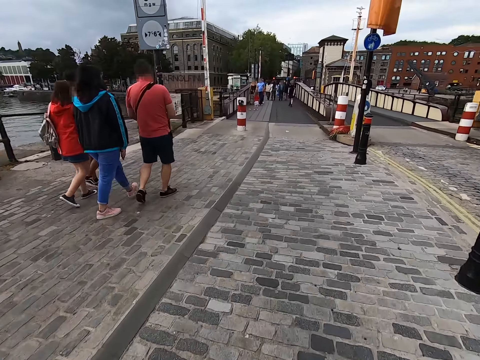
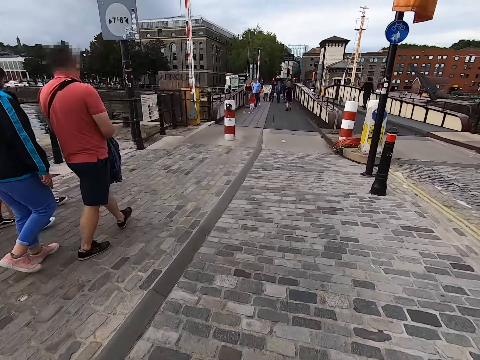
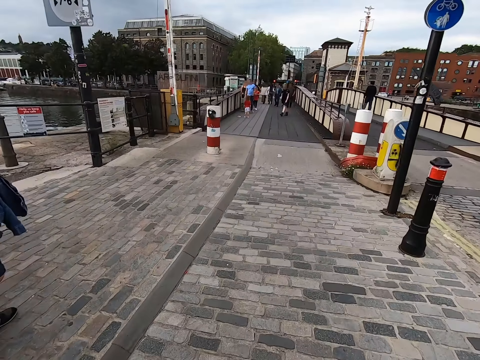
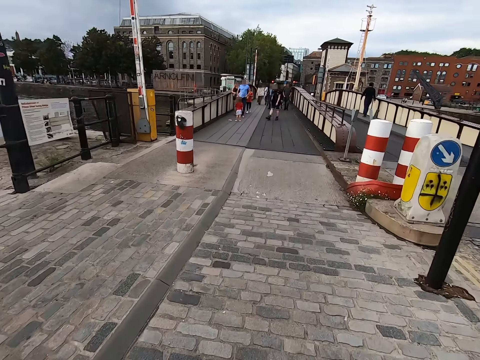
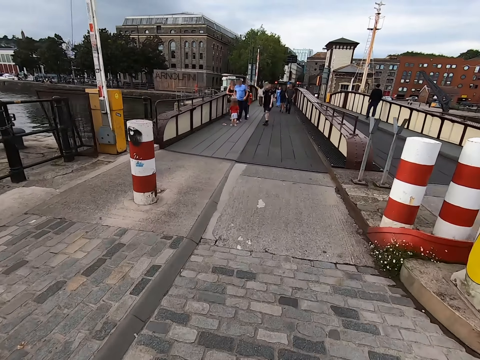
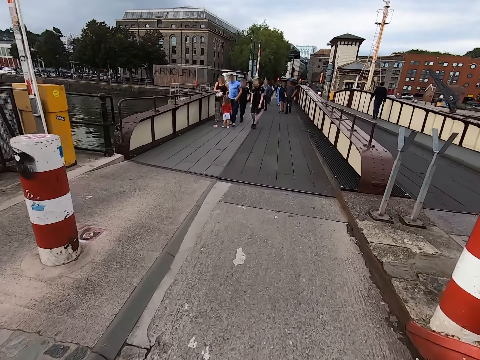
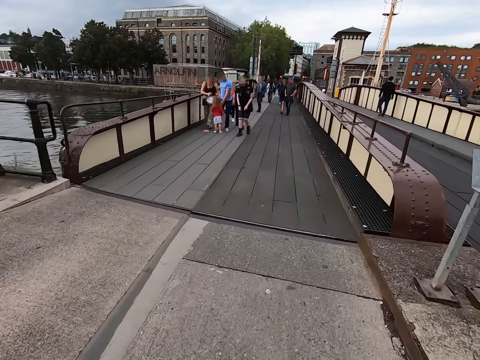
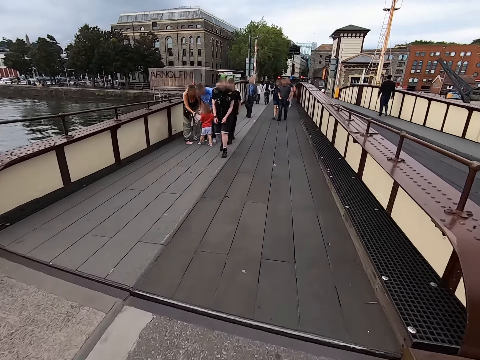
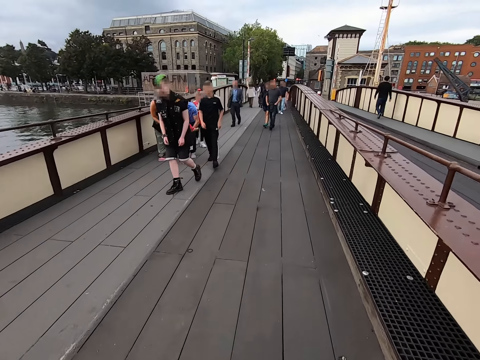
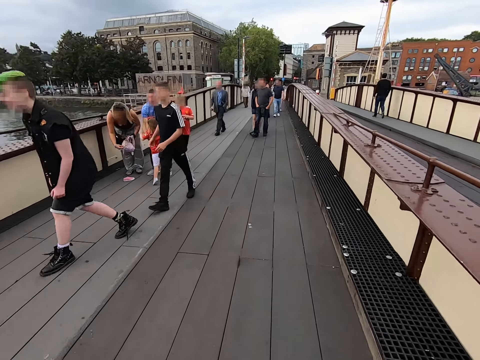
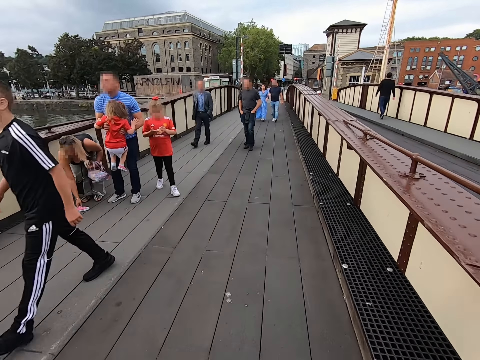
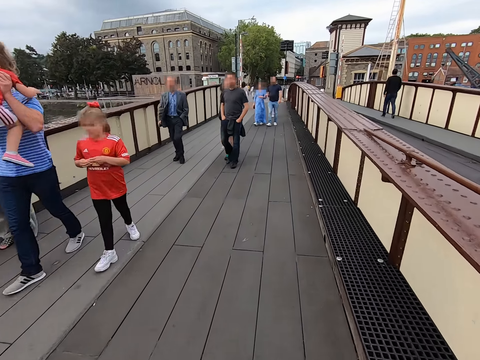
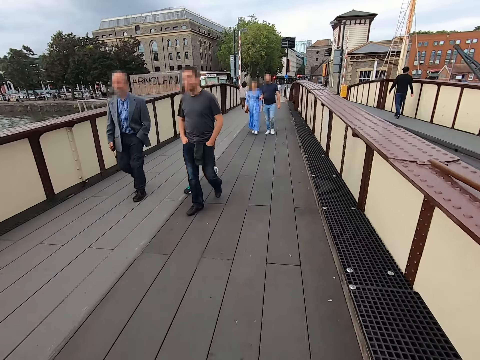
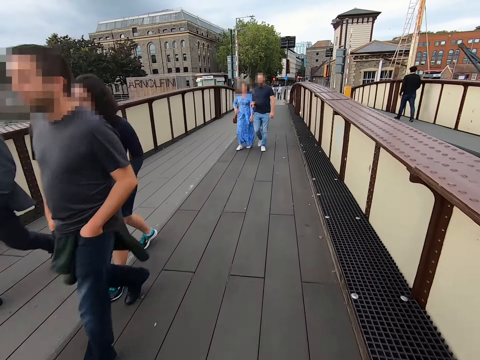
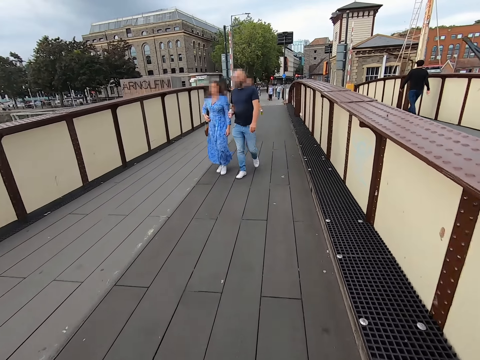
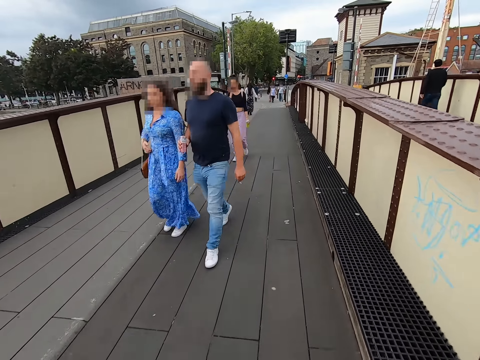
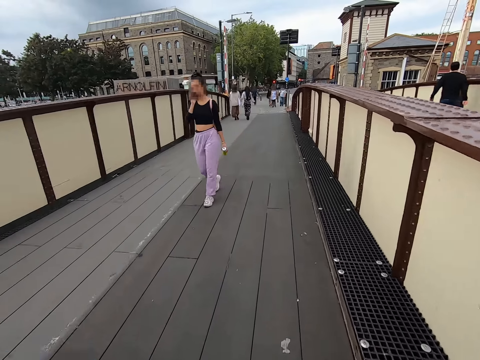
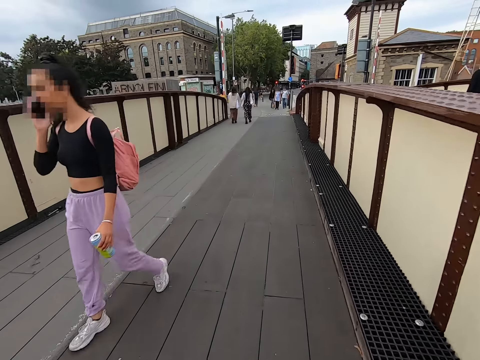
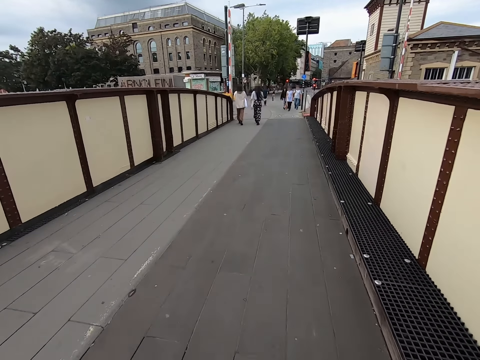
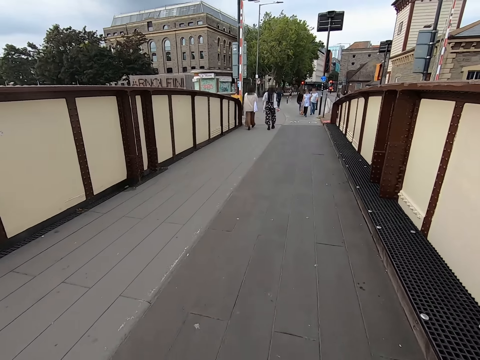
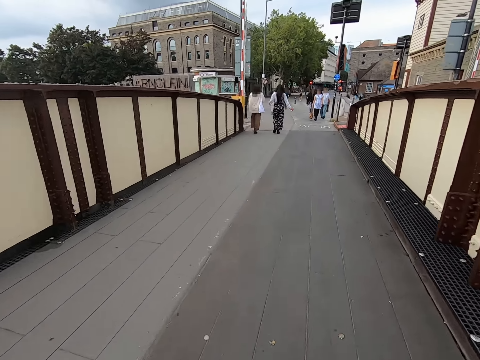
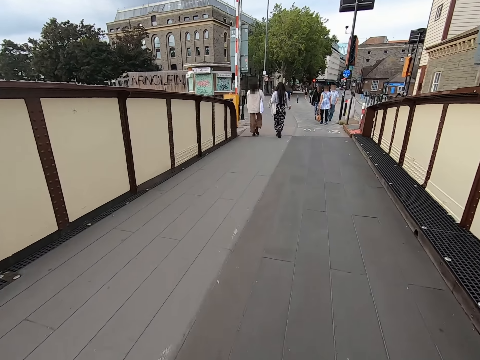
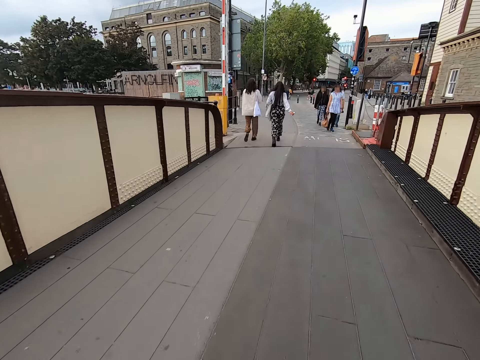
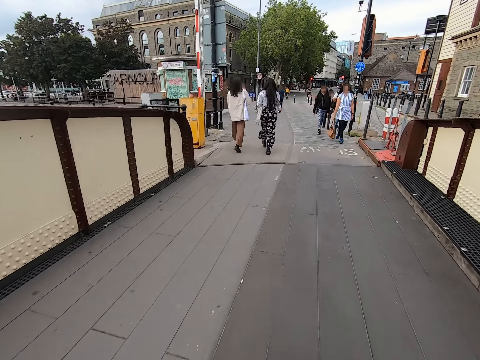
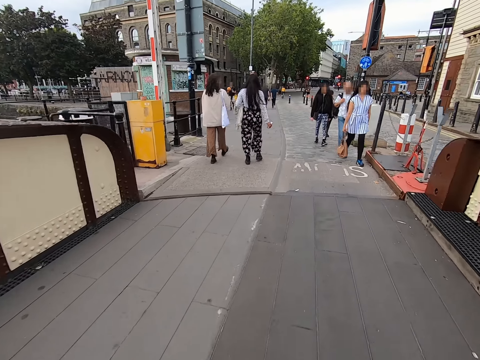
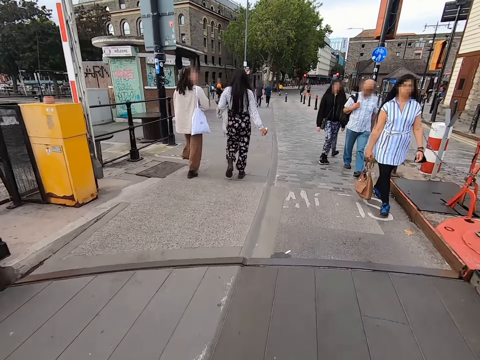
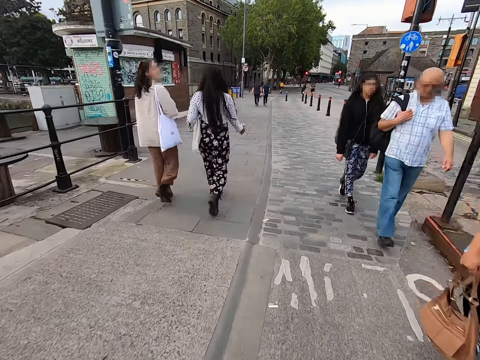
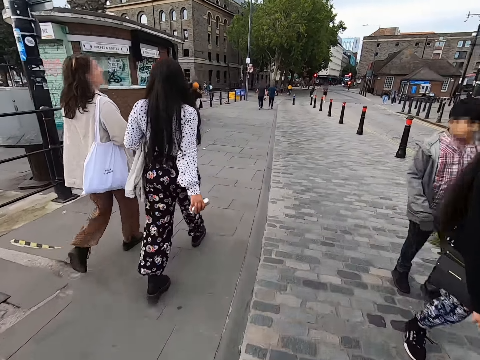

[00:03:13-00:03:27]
The camera wearer watches the background.

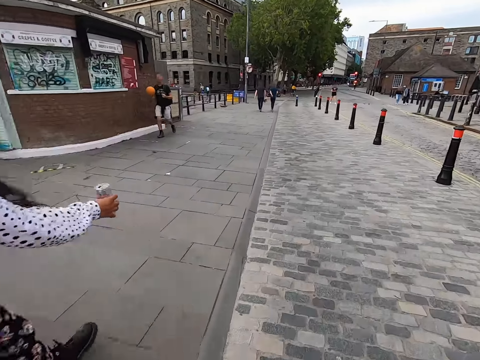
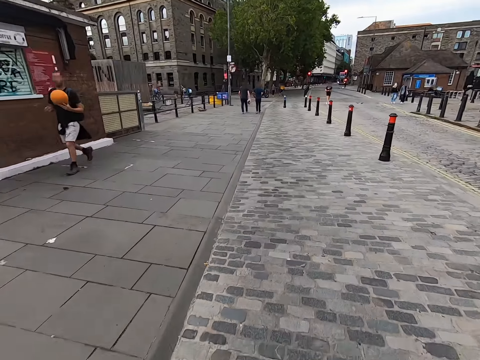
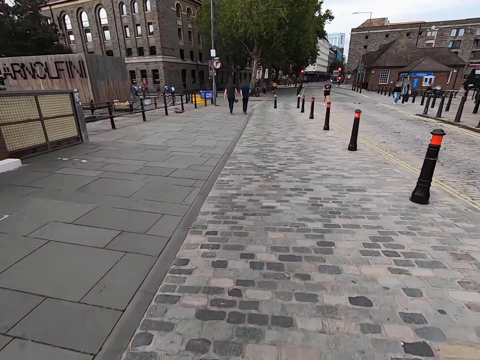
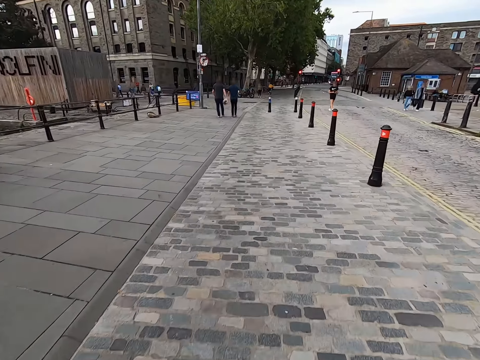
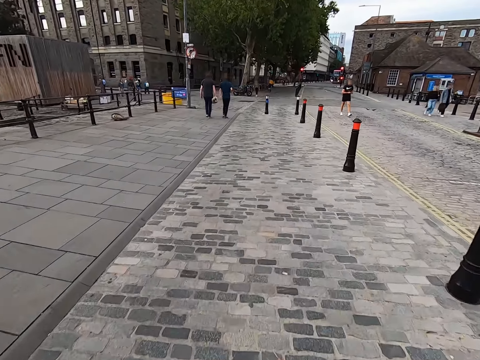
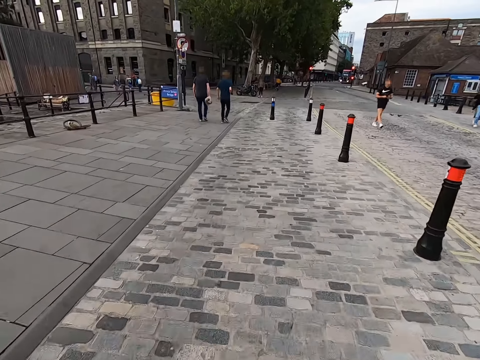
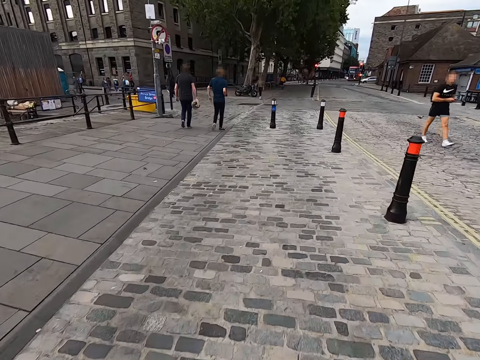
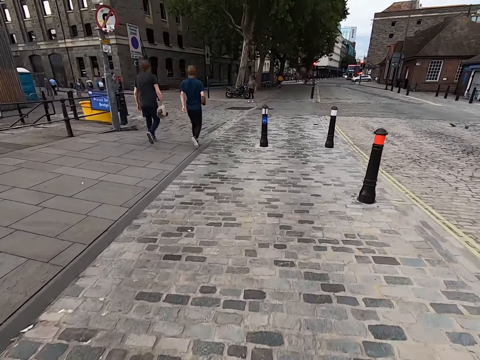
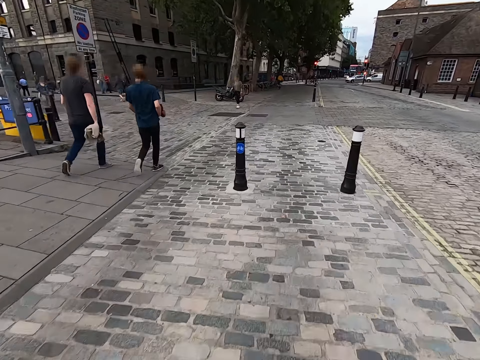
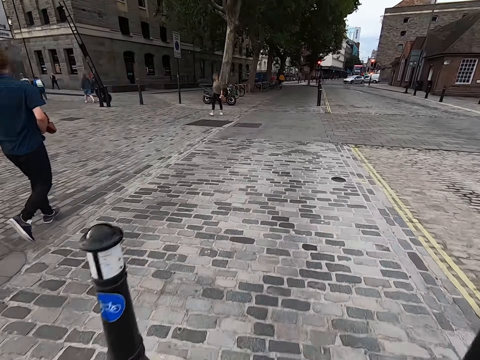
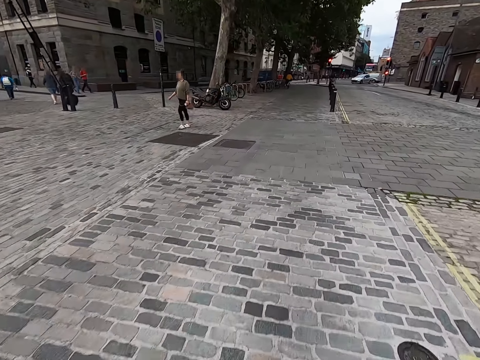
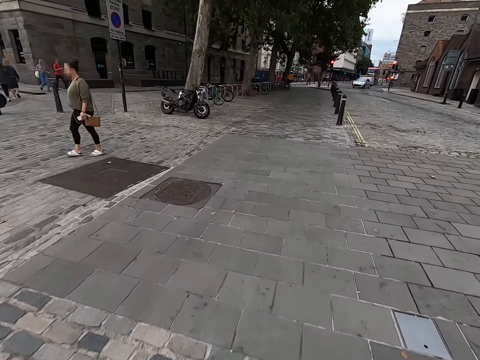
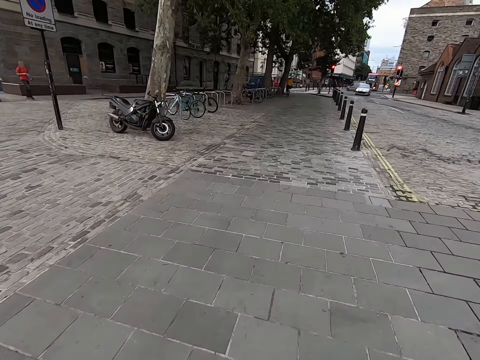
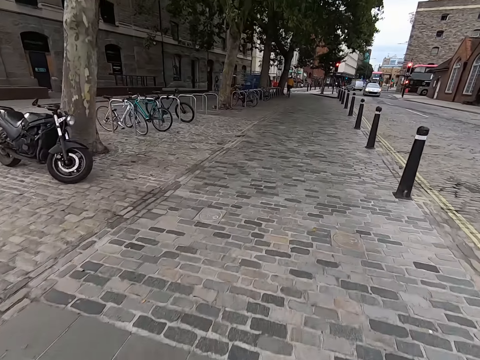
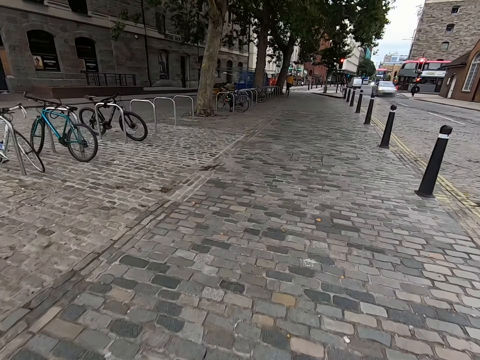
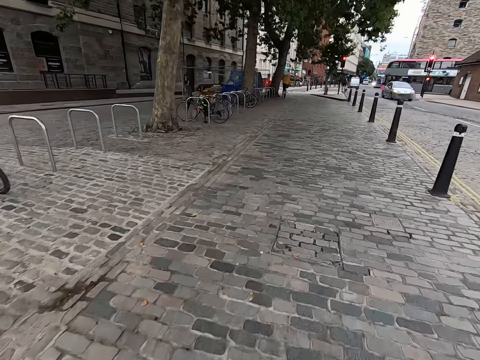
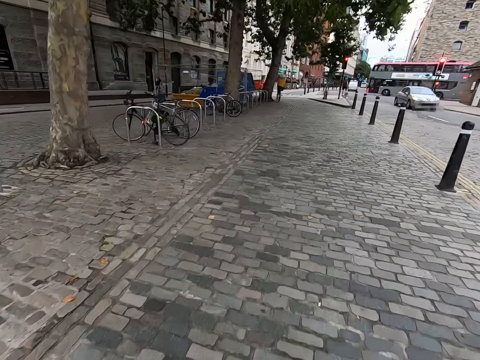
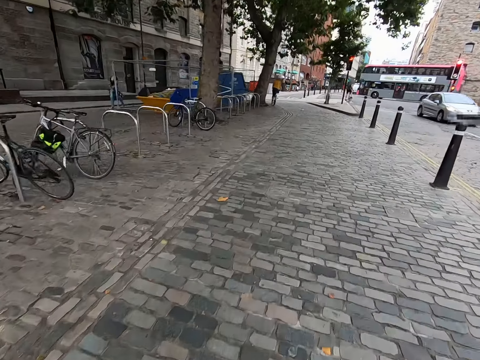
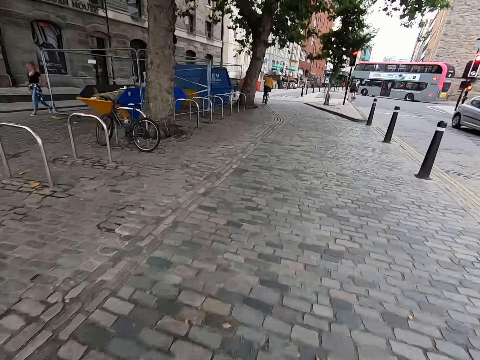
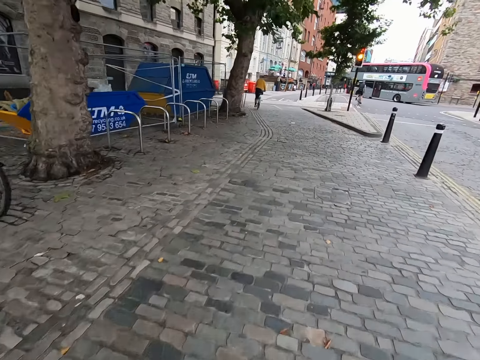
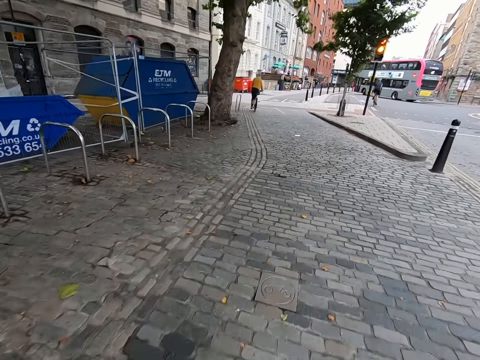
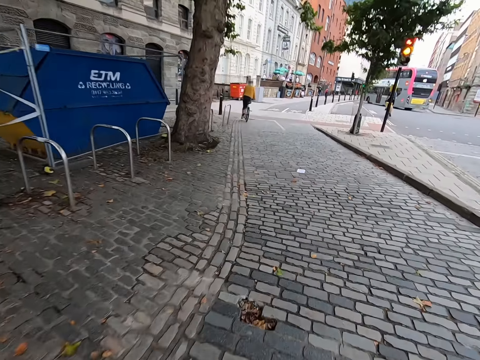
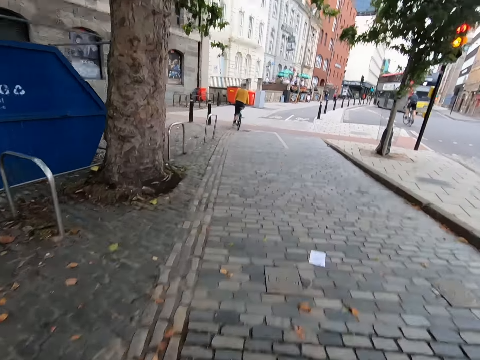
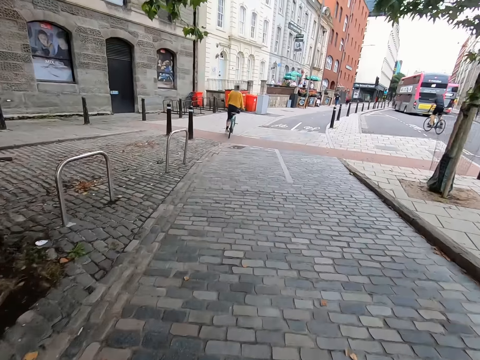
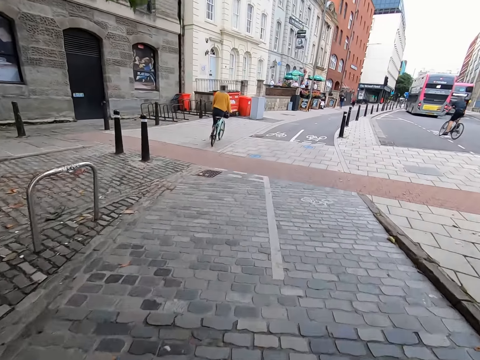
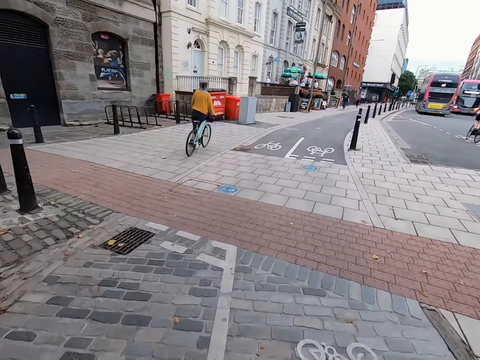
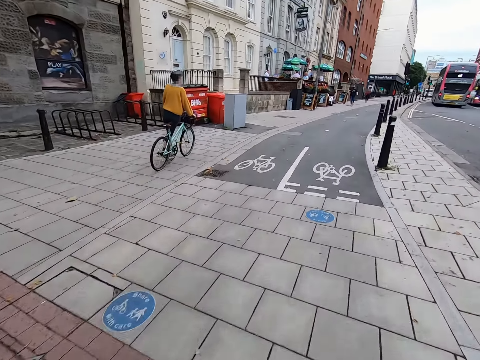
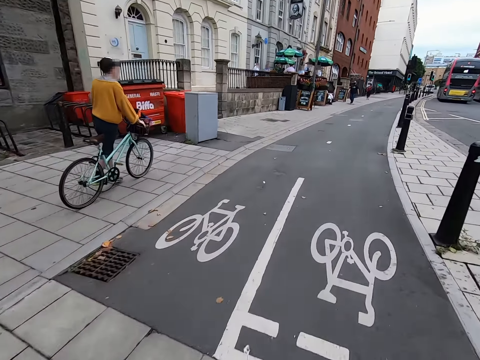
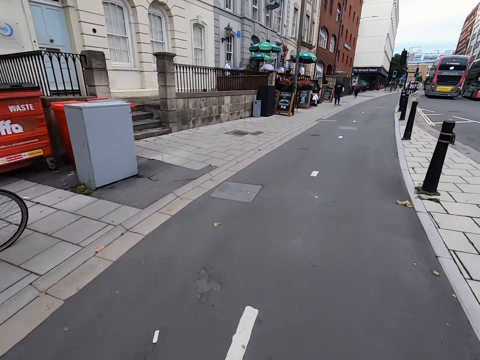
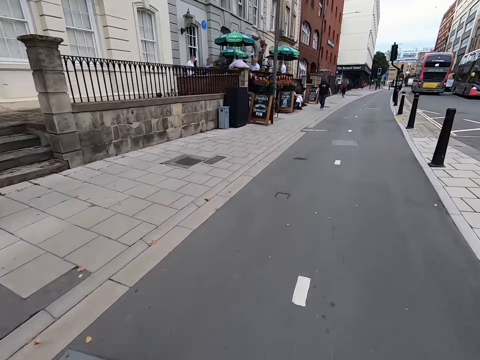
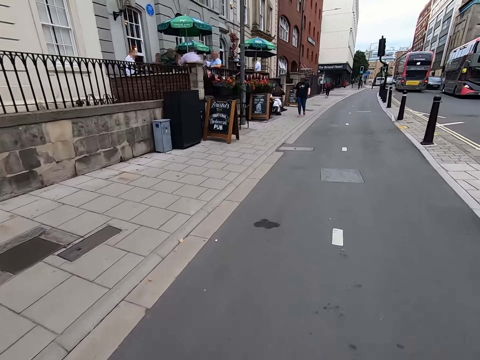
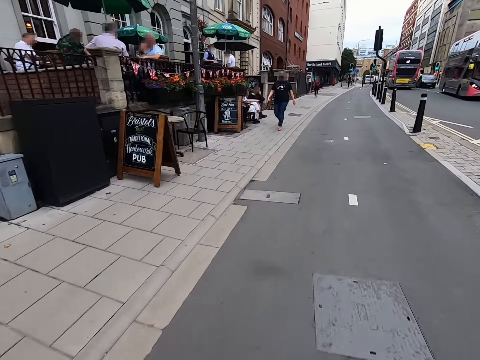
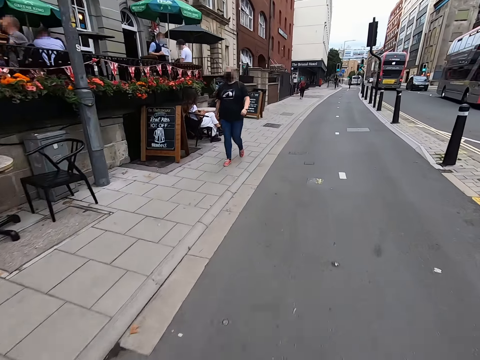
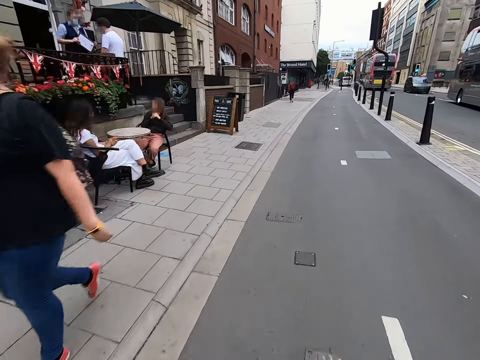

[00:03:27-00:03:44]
The camera wearer walks. They watch the background. They walk.
